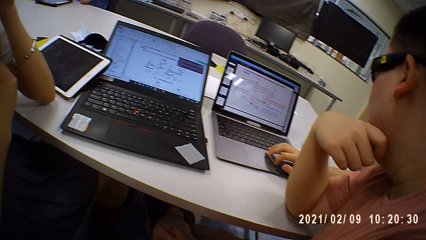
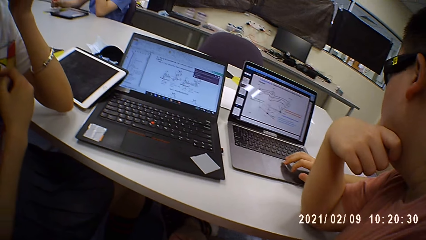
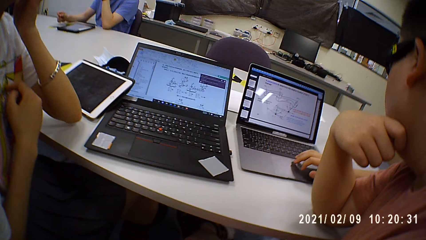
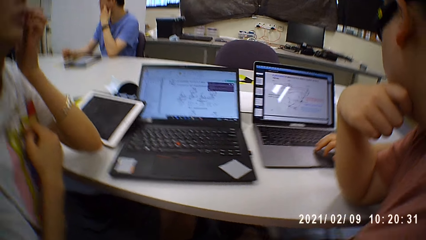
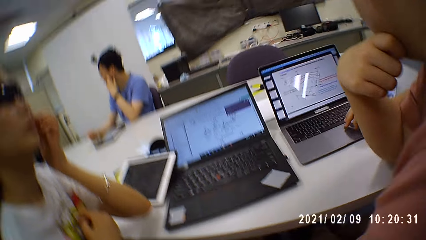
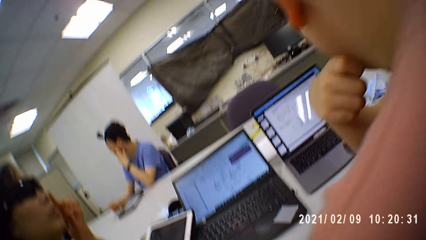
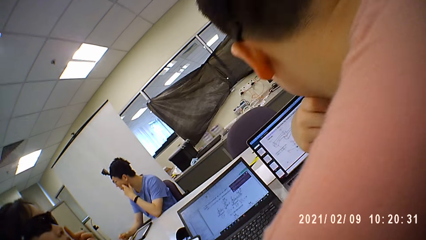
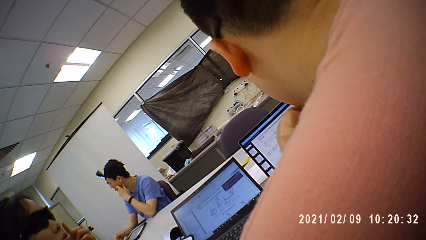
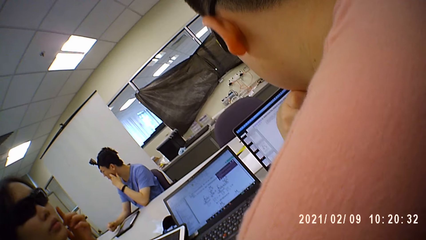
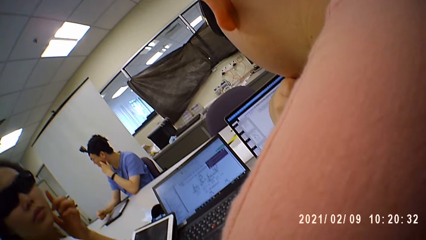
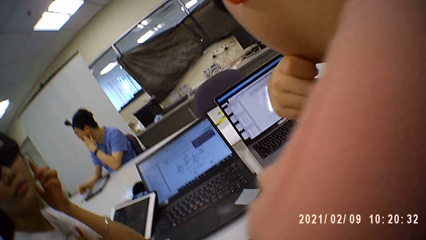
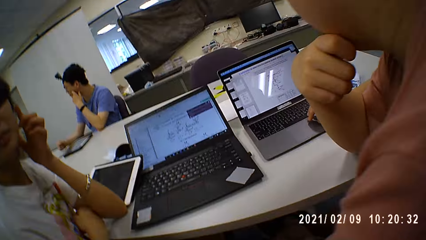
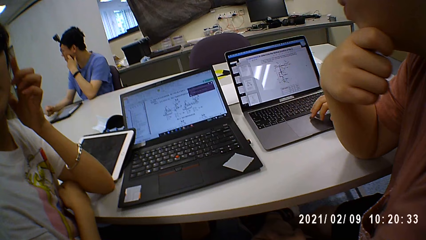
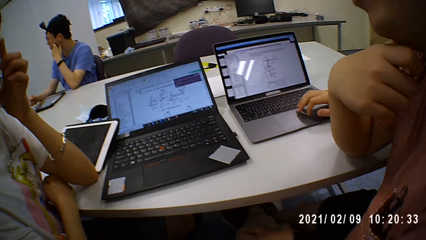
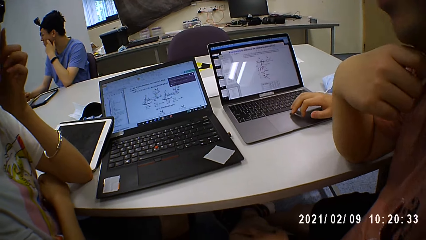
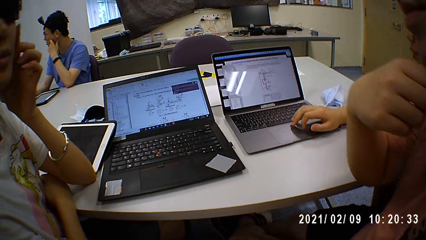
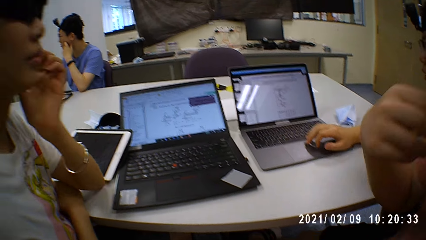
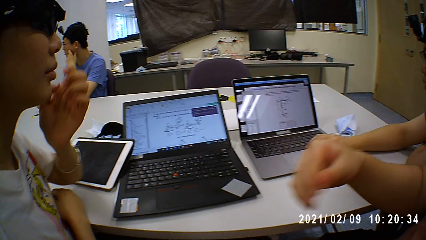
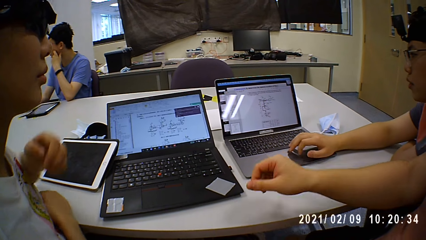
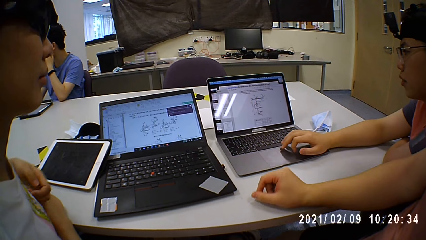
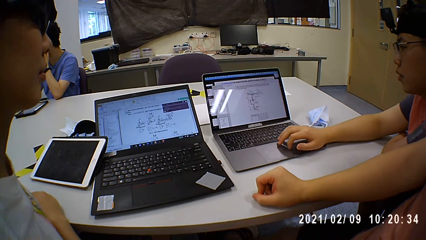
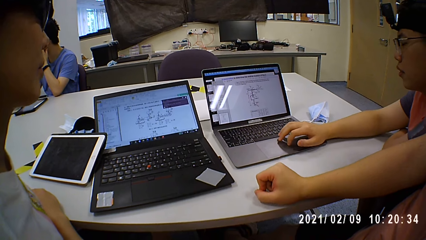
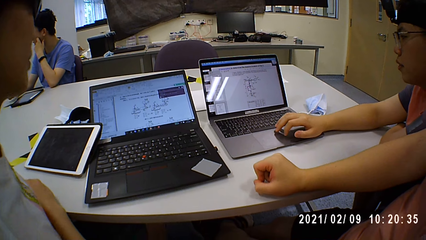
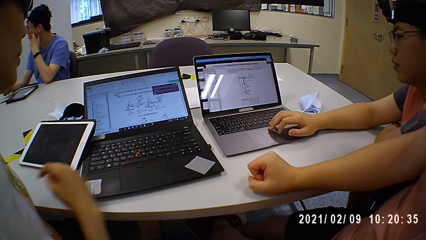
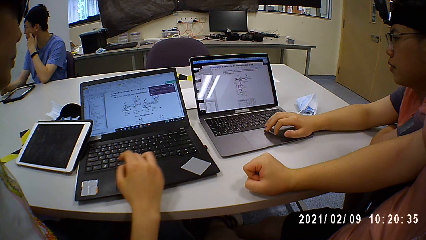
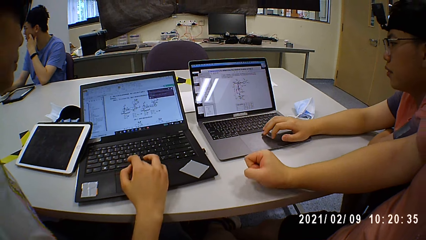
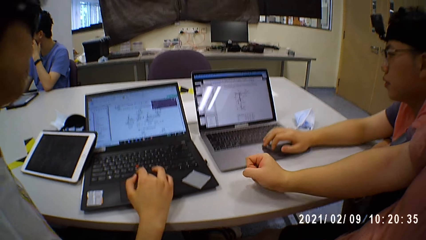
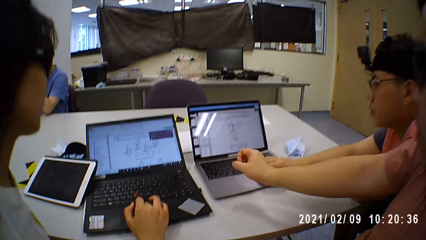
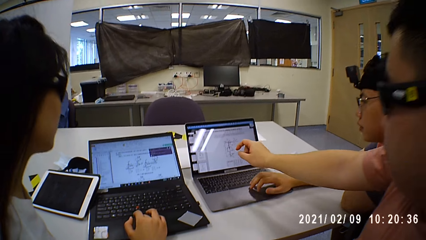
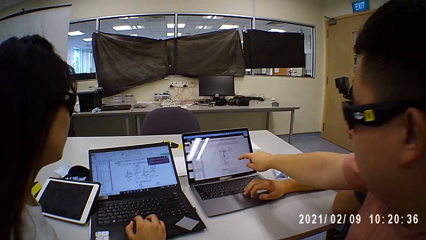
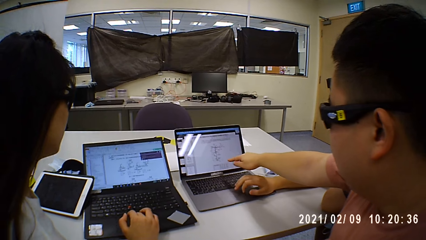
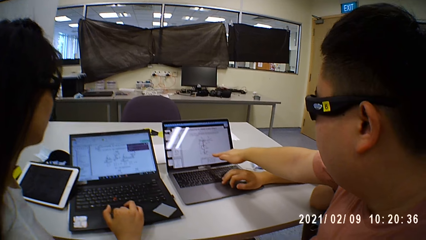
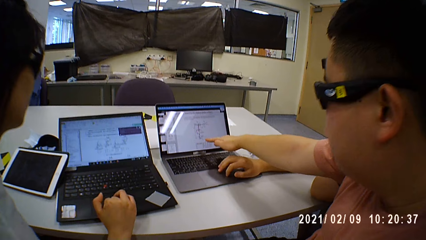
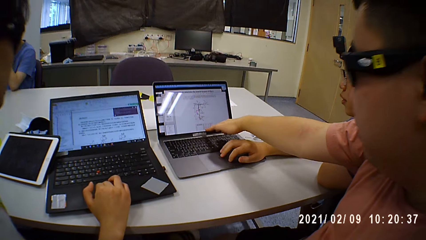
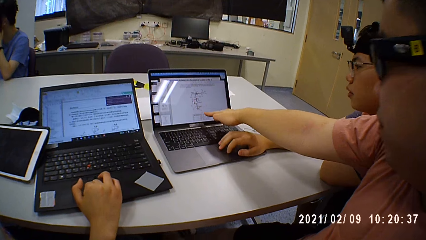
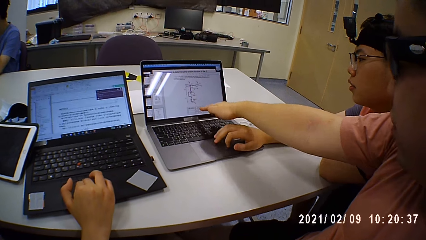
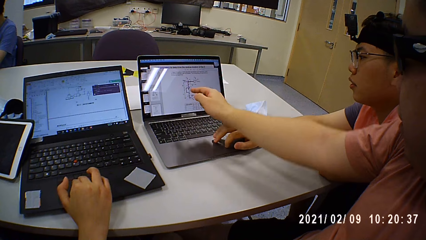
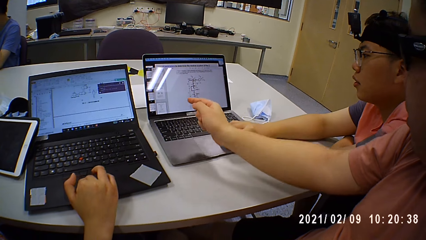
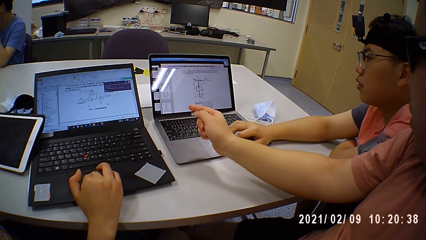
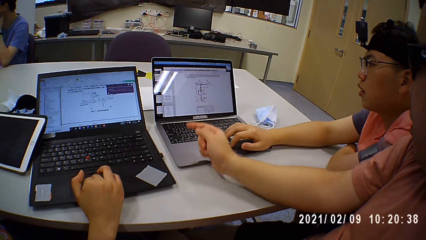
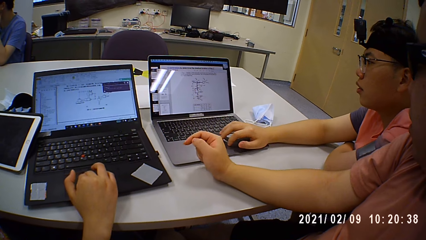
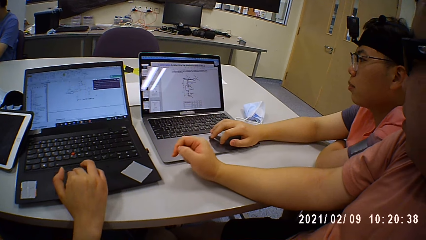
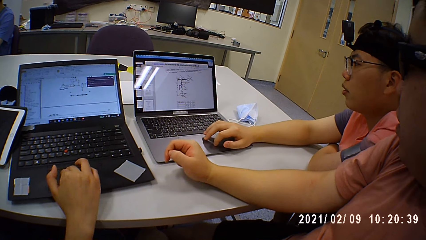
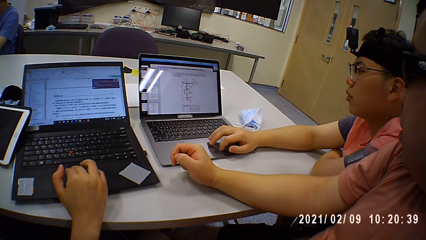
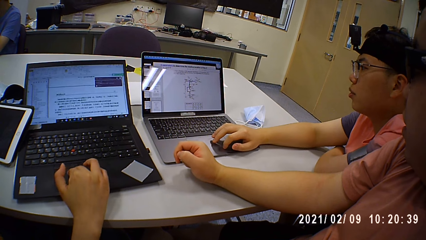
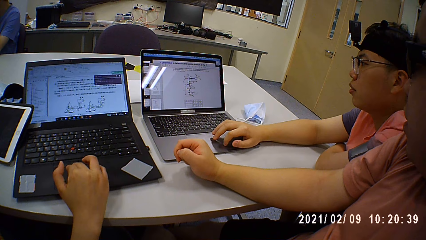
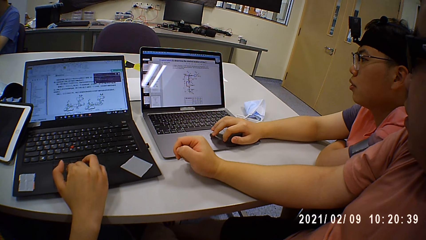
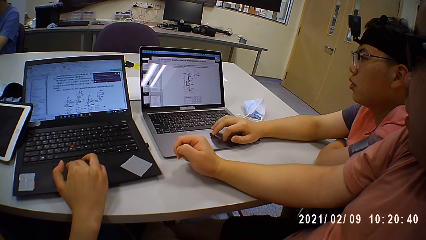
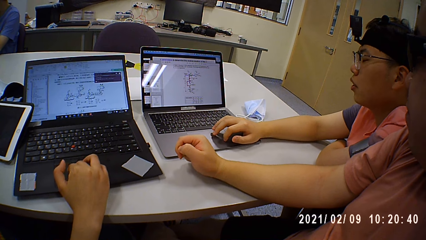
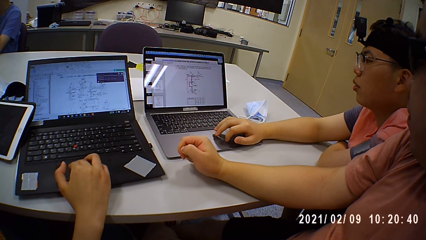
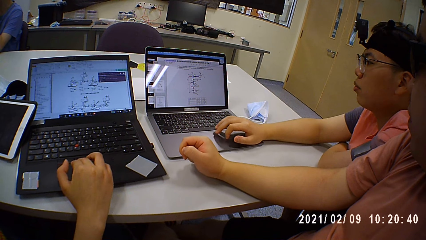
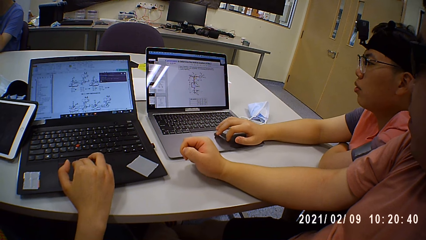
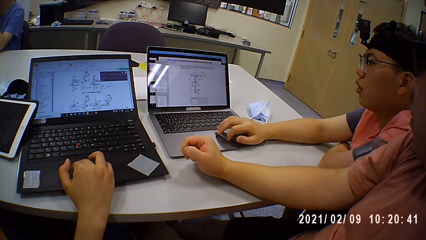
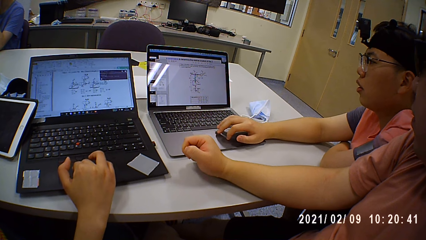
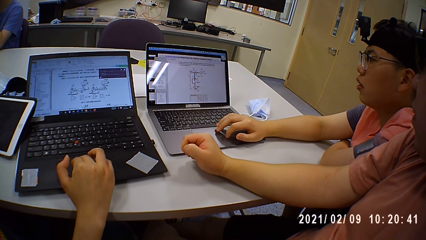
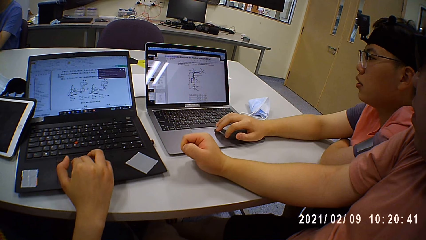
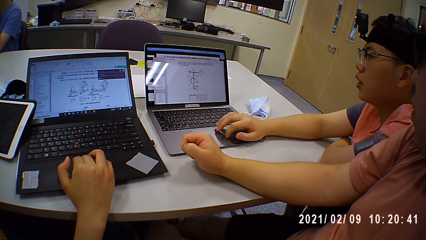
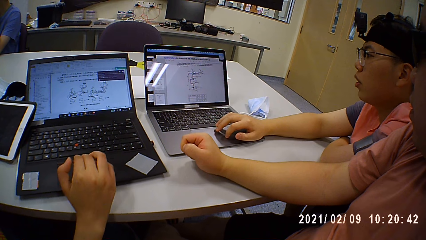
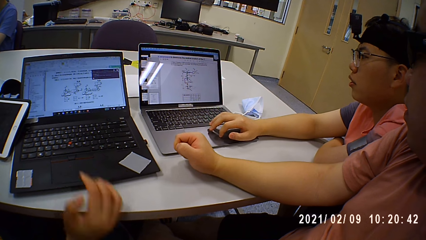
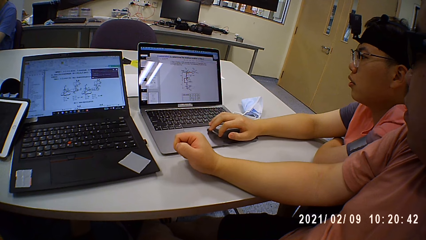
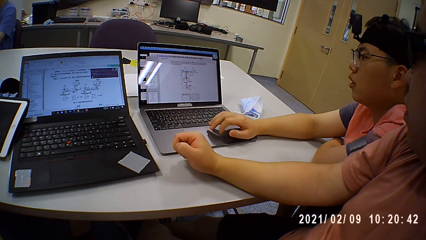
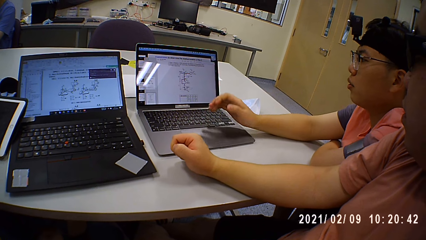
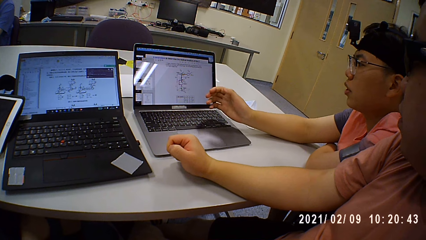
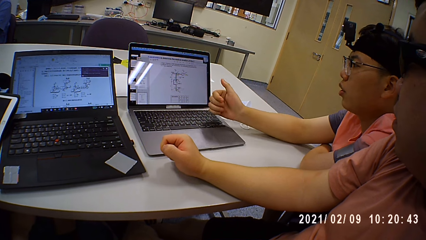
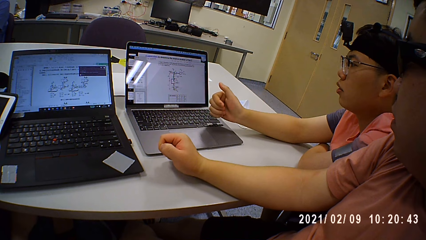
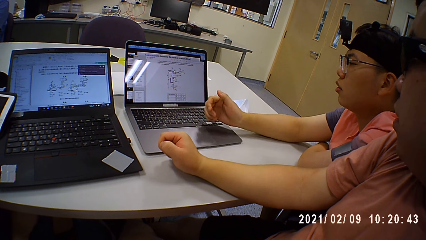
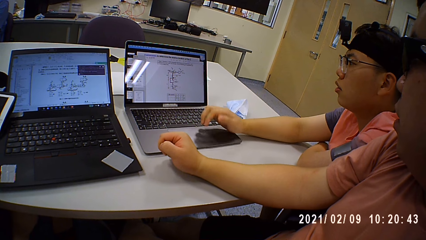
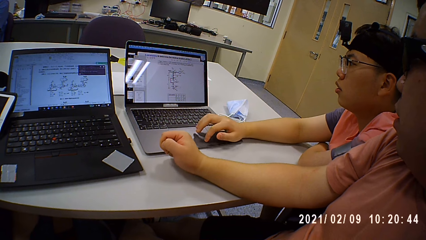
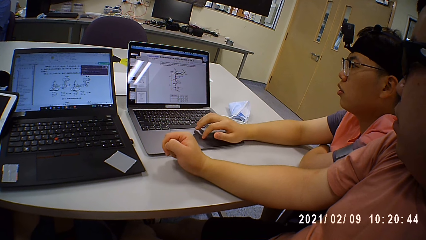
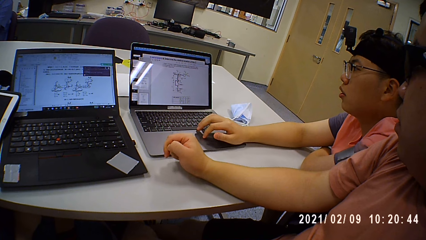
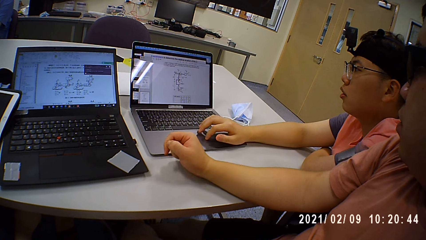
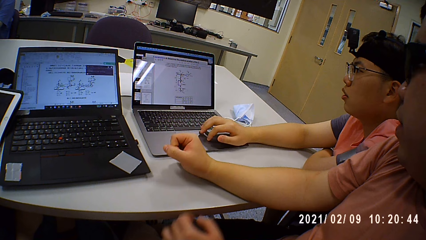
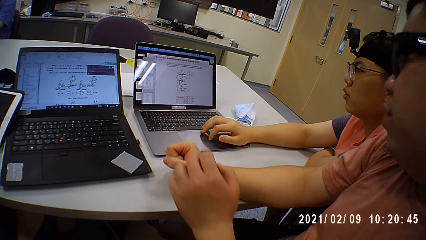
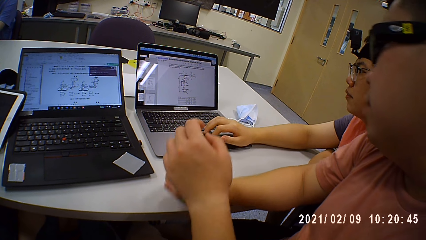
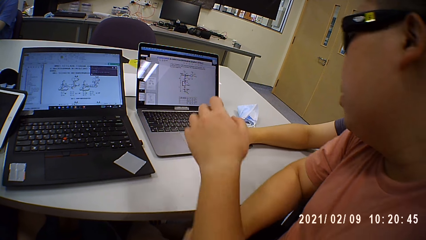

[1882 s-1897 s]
A person scrolls on the laptop. The camera wearer shows data on the laptop. Another person points at the laptop. Another person scrolls on the laptop.
